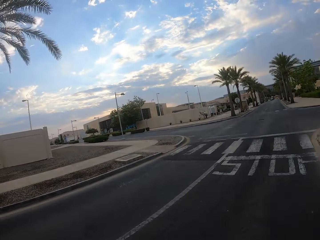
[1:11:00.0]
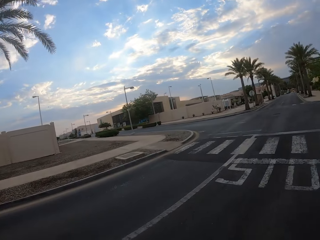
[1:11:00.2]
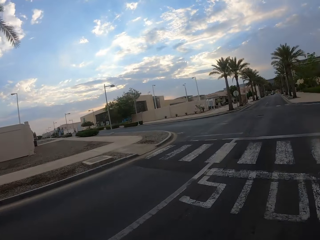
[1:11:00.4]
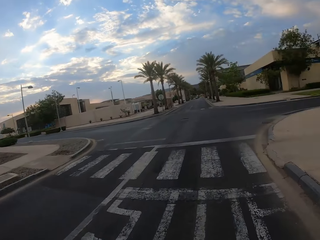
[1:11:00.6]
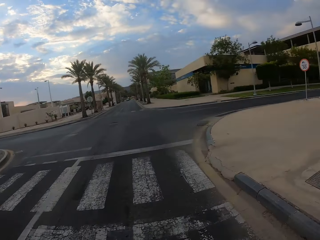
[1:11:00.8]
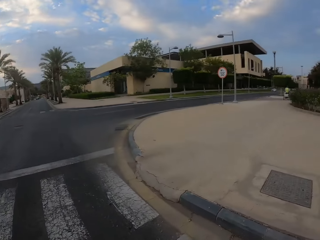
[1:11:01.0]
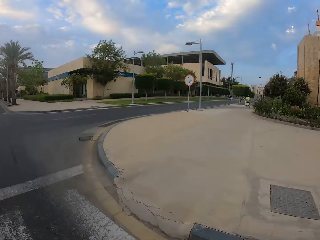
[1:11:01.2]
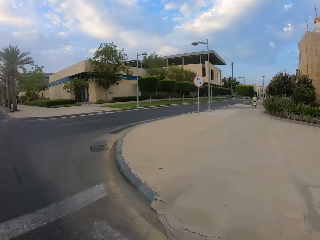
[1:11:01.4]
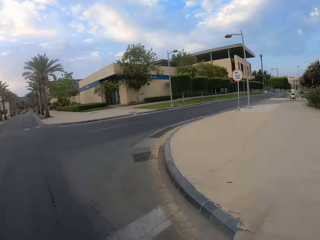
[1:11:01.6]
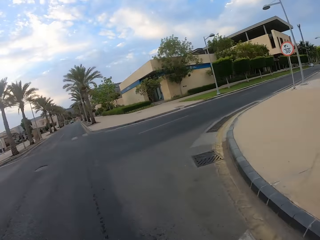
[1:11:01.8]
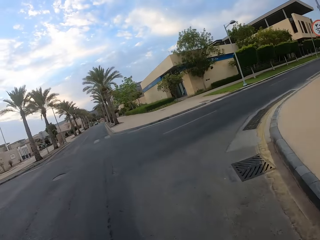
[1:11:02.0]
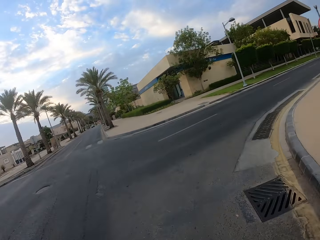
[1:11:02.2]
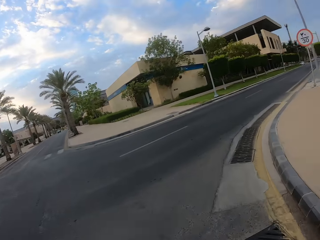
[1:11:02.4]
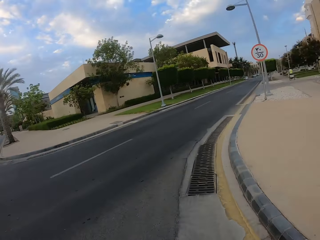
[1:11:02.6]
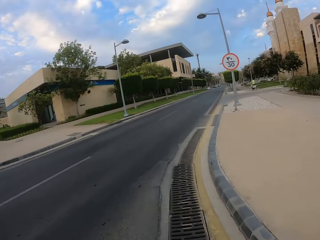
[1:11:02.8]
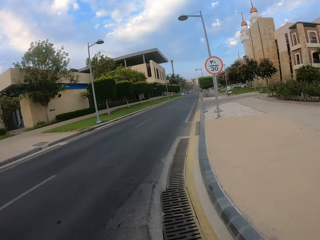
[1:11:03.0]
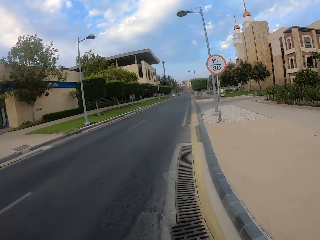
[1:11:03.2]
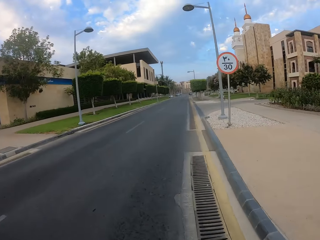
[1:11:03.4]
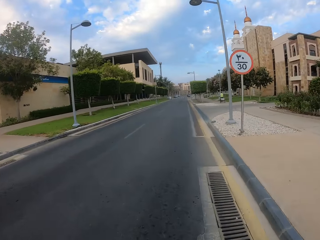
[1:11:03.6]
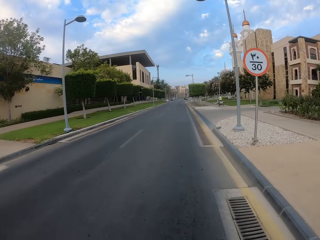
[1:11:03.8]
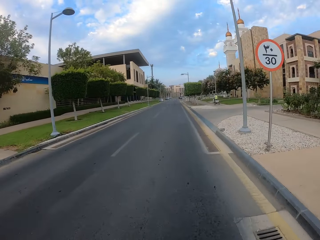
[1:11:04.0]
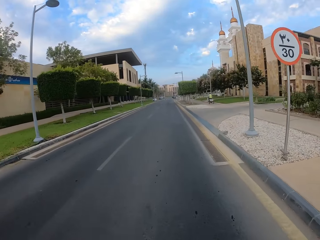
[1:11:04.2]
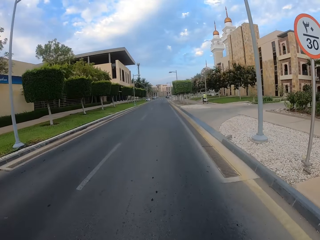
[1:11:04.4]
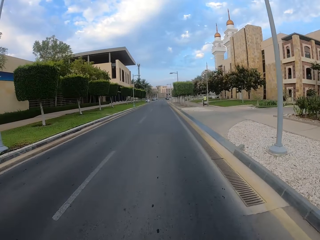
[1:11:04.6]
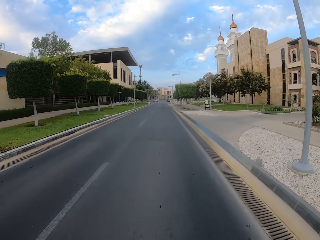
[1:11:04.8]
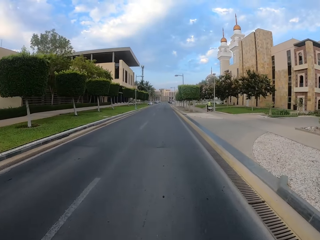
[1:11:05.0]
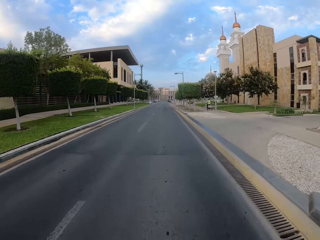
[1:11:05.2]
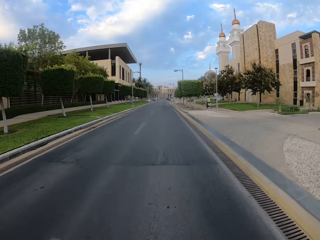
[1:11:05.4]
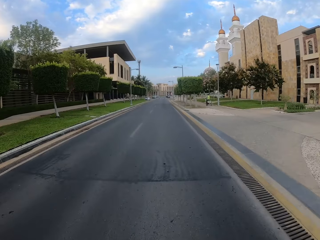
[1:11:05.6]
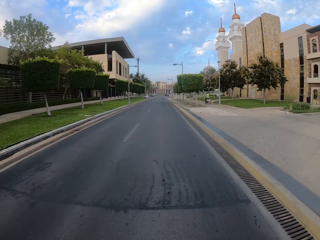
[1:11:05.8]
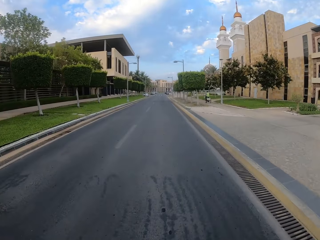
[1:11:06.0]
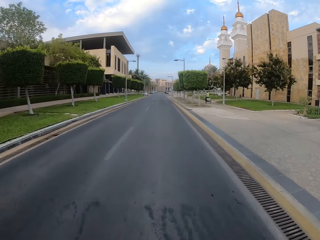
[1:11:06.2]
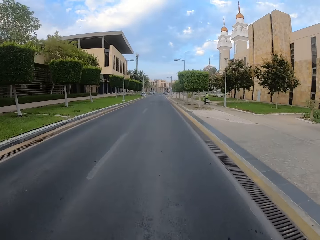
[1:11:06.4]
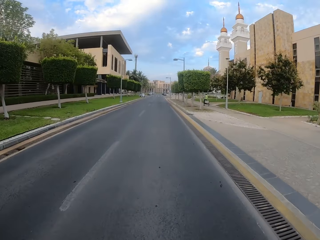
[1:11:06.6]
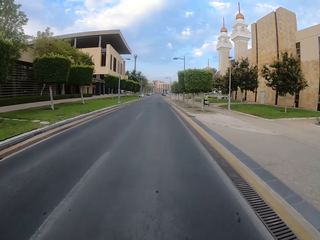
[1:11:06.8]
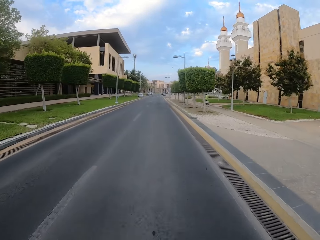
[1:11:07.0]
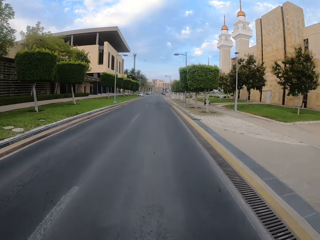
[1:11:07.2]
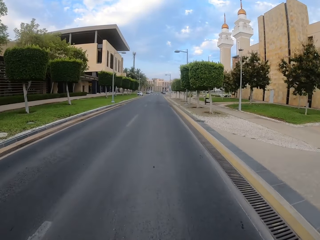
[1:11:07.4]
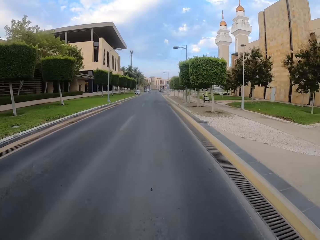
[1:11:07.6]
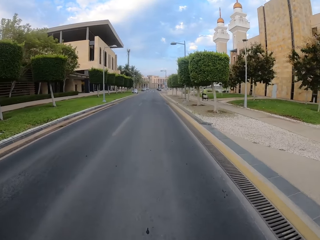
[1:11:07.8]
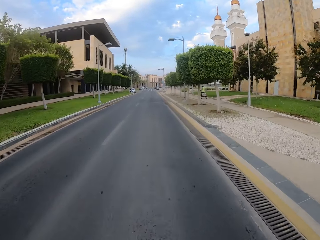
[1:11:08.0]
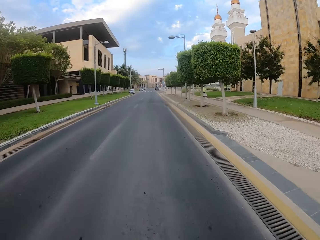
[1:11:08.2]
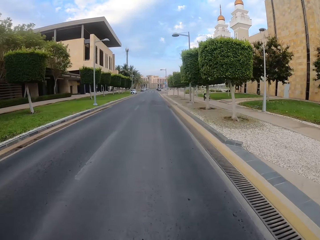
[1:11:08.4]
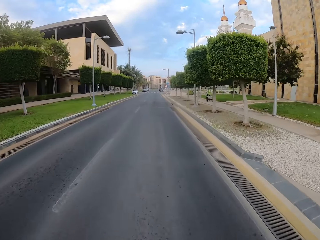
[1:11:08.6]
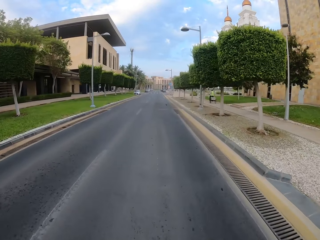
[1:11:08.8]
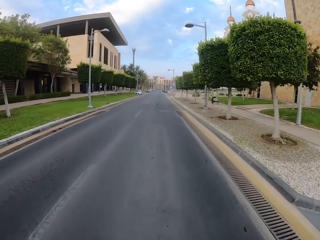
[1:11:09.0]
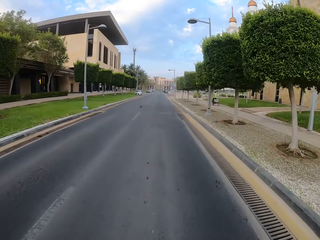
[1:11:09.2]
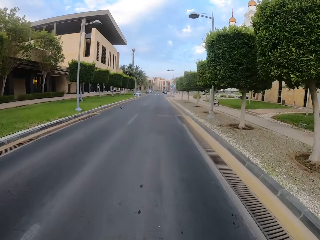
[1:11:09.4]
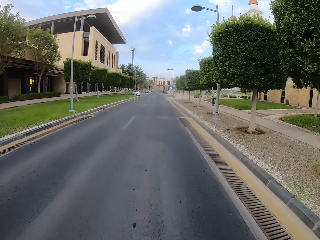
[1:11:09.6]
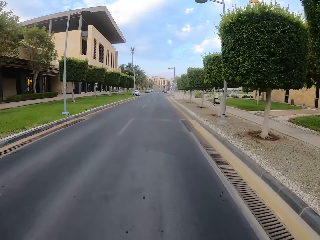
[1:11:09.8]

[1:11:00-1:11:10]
The camera wearer drives his bike past the corner. He drives his bike forward on the road.

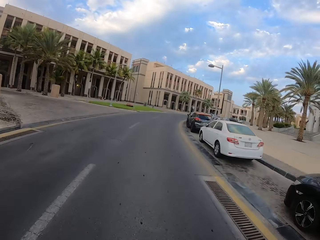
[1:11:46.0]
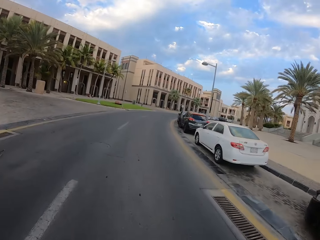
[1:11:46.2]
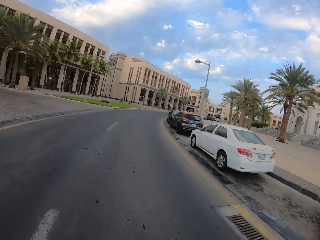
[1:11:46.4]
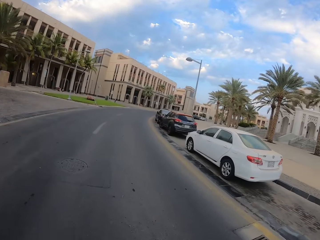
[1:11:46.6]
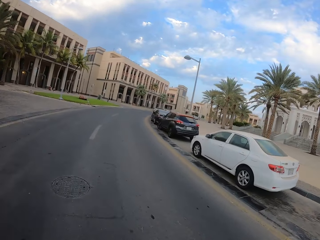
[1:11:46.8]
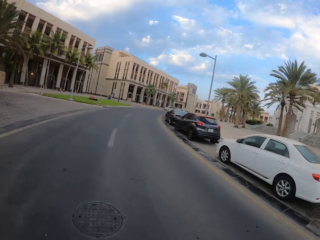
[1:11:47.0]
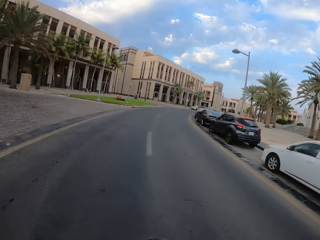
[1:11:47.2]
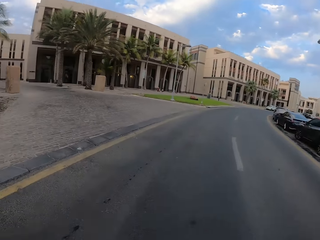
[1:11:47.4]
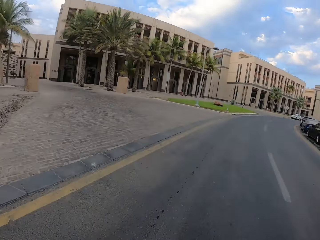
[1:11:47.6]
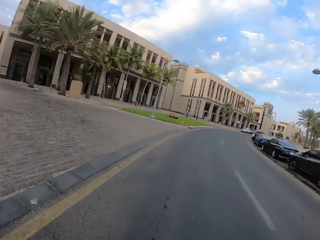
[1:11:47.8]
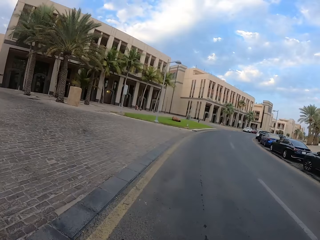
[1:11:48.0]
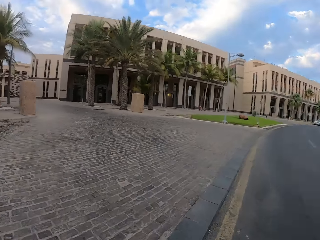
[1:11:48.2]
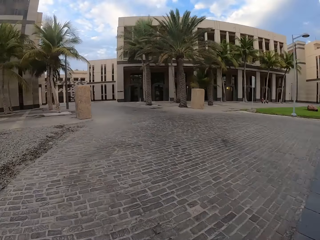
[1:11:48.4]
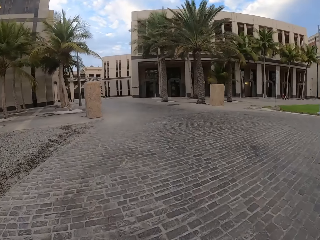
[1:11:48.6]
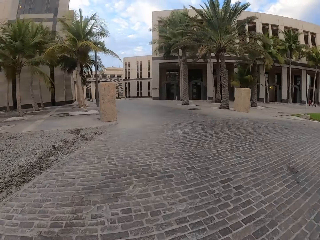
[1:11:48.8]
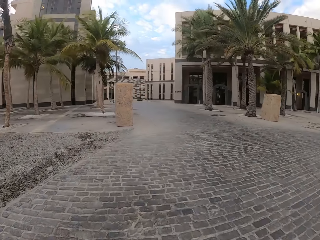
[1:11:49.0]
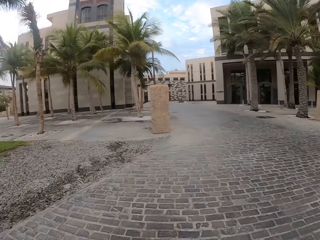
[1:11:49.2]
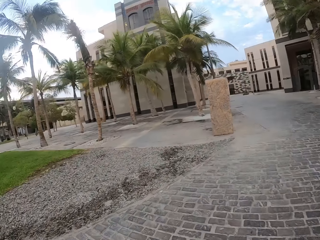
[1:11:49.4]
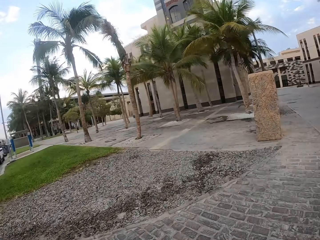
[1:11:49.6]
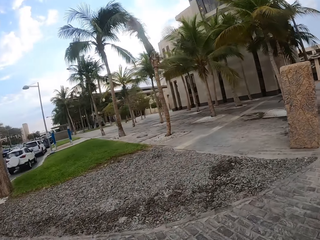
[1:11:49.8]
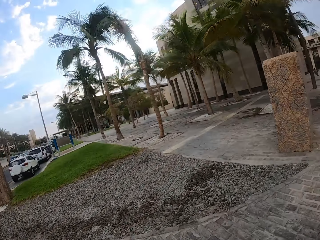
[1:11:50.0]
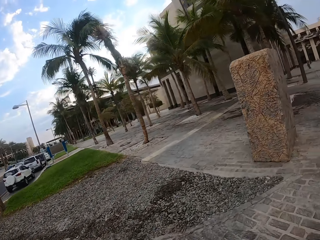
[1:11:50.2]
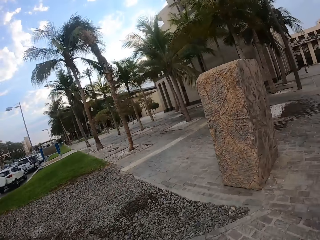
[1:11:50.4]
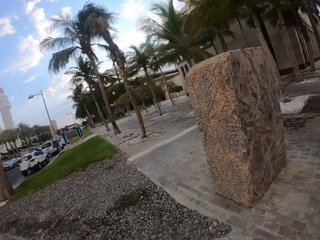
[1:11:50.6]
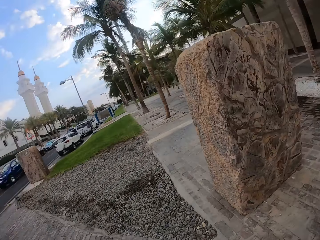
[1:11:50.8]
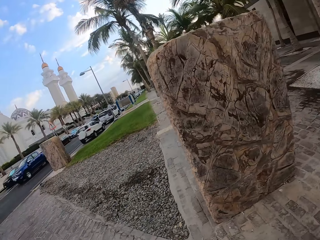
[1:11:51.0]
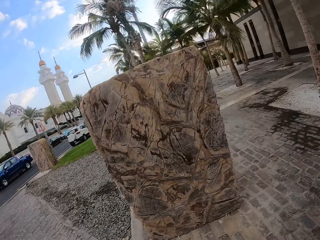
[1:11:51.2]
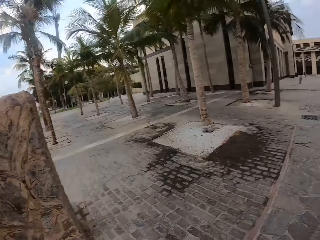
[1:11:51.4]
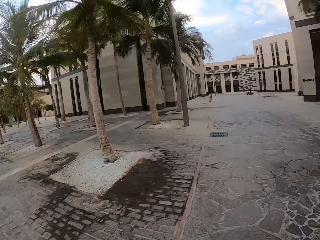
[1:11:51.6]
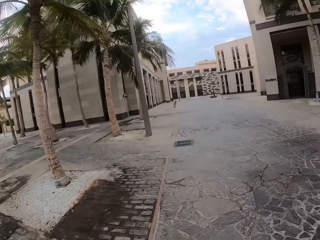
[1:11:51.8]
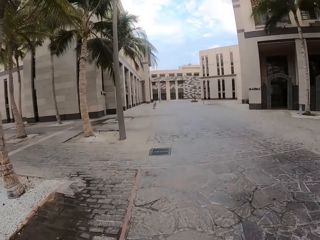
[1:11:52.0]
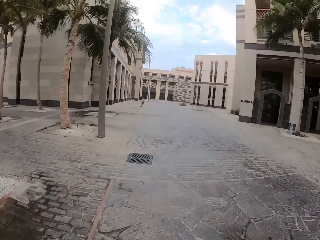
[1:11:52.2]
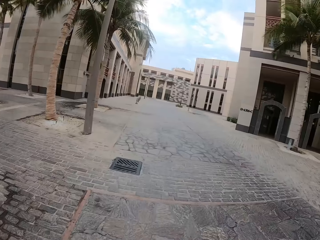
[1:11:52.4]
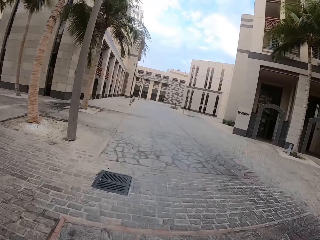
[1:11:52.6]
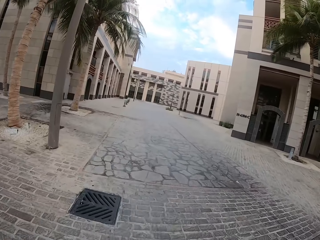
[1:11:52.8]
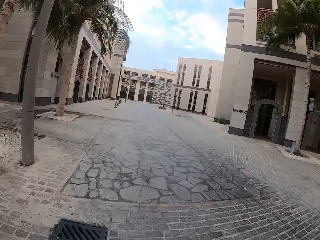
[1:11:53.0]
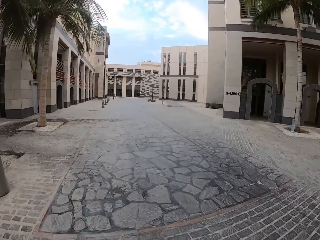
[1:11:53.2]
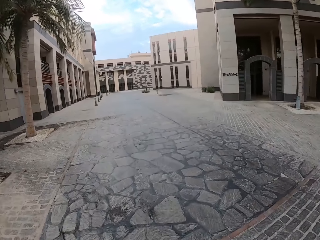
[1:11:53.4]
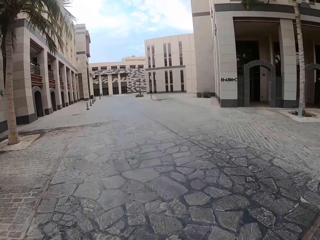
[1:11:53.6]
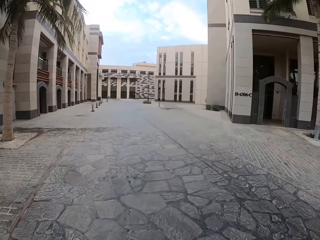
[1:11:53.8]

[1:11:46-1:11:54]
The camera wearer drives his bike off the road. He drives his bike forward on the pavement.

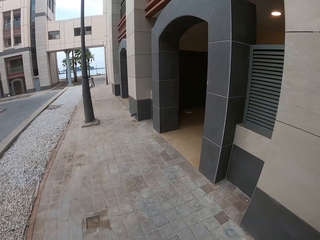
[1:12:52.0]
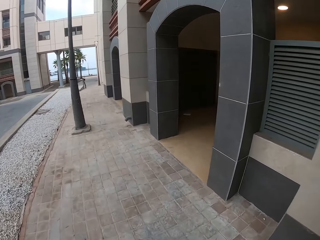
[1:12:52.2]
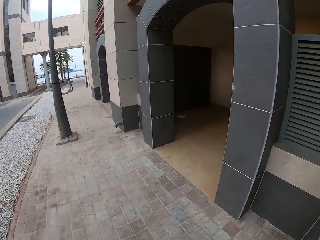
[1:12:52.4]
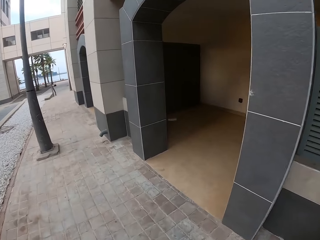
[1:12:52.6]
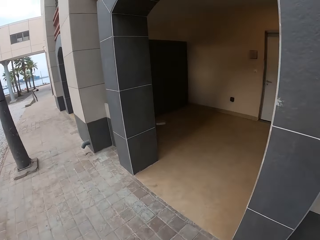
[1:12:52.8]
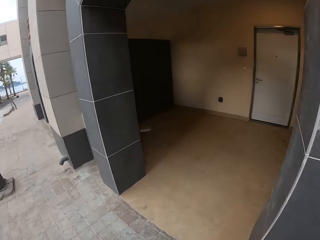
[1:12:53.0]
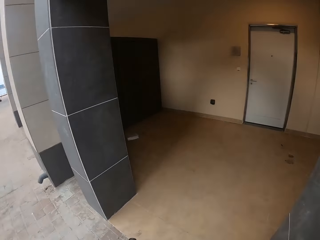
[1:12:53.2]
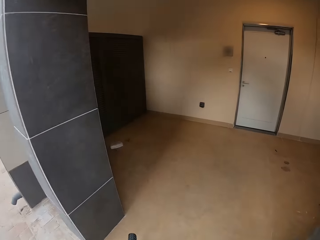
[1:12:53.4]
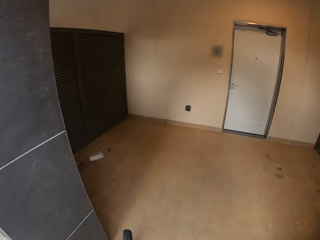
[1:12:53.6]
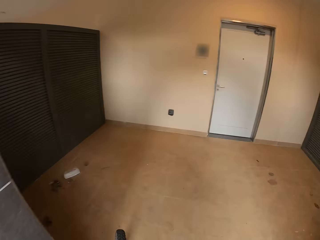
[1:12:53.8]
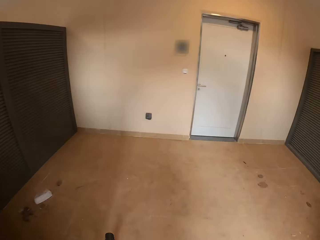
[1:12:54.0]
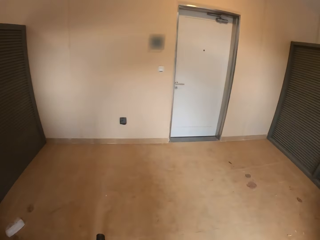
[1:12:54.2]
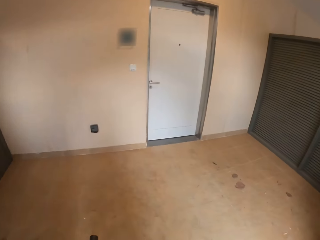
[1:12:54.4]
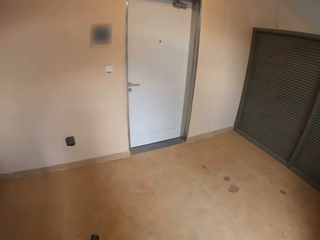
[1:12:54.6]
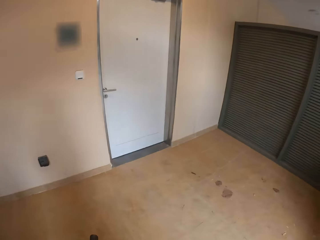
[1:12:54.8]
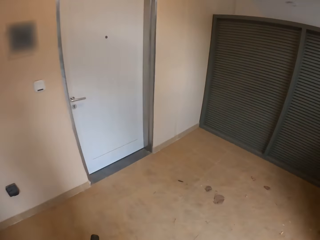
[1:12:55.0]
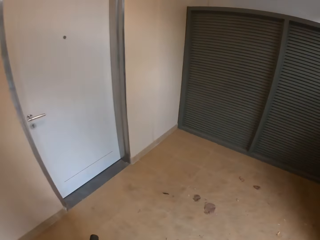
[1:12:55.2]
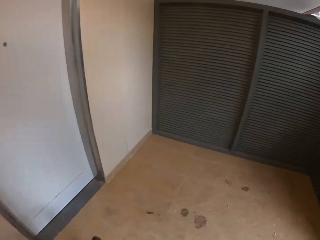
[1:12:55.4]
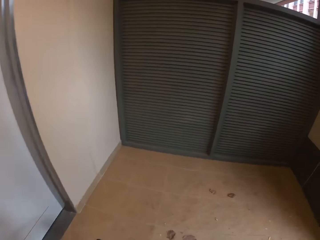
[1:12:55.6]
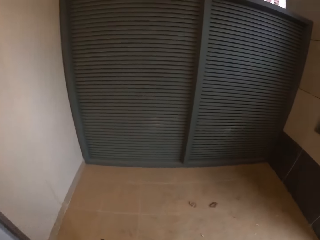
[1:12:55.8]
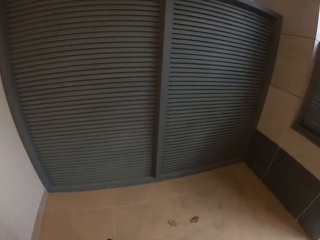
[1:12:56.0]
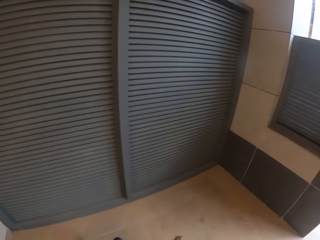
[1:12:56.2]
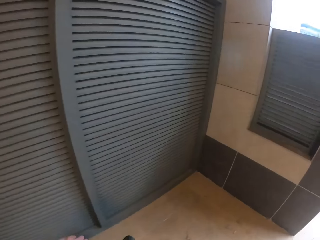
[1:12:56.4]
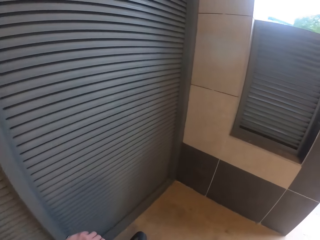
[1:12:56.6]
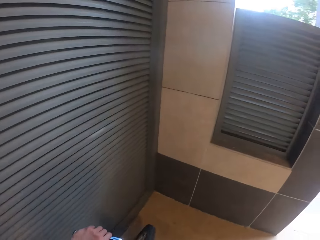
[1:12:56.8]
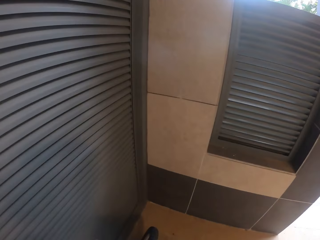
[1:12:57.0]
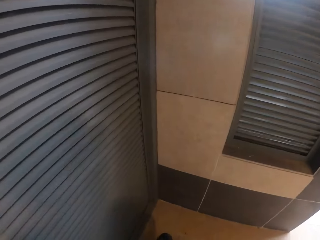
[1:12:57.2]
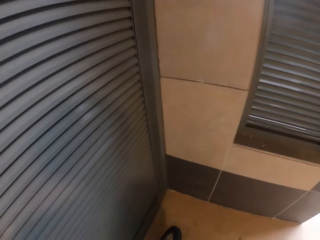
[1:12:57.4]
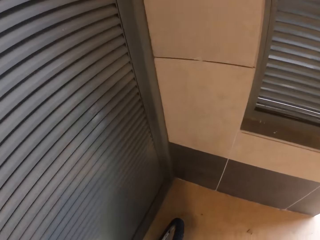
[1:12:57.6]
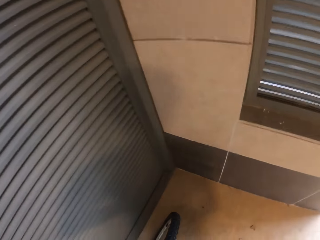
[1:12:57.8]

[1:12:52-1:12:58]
The camera wearer drives his bike into the parking space.
